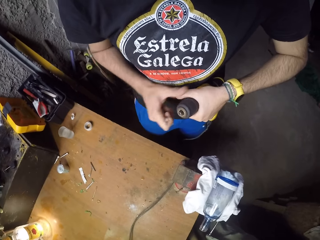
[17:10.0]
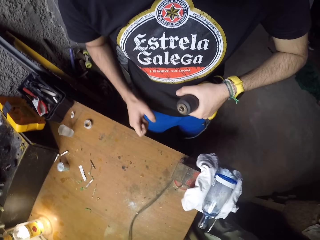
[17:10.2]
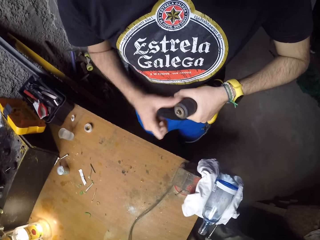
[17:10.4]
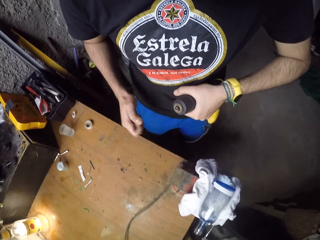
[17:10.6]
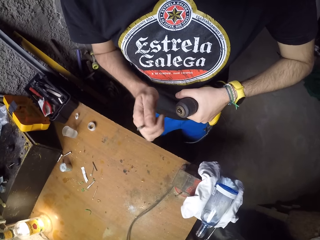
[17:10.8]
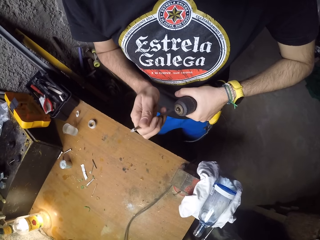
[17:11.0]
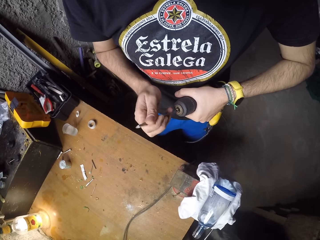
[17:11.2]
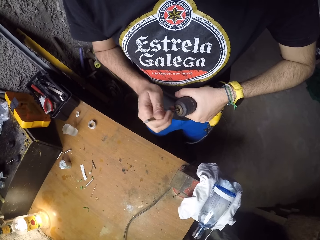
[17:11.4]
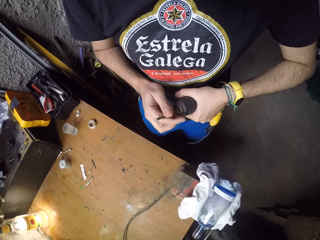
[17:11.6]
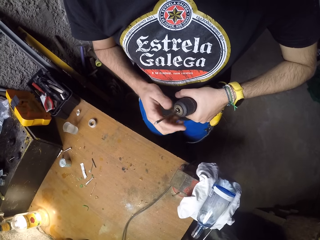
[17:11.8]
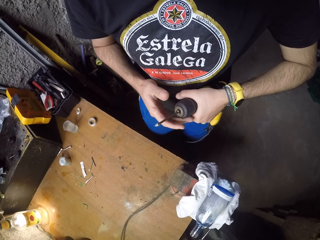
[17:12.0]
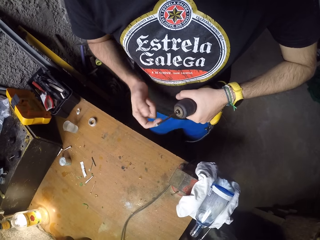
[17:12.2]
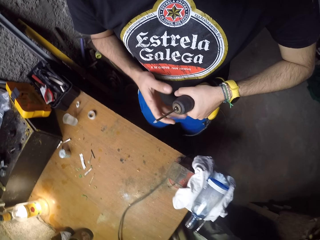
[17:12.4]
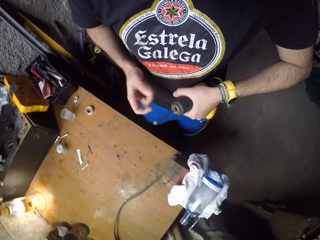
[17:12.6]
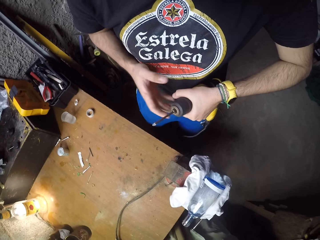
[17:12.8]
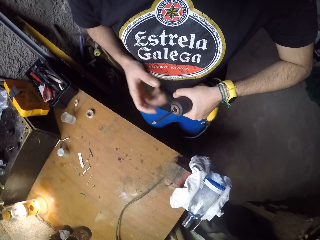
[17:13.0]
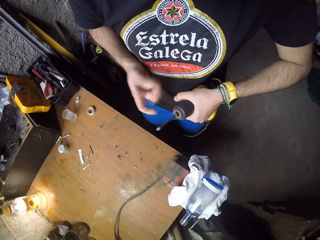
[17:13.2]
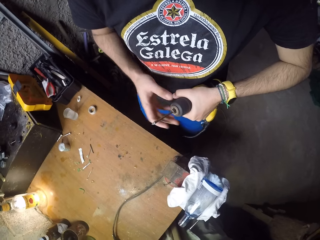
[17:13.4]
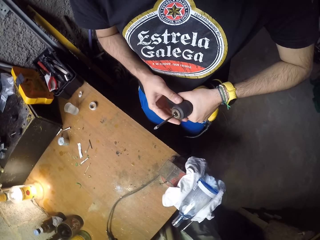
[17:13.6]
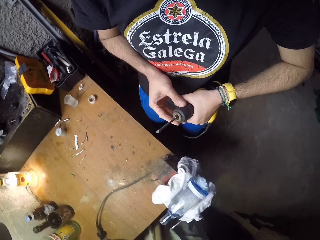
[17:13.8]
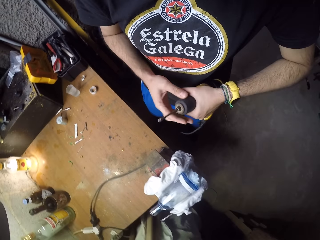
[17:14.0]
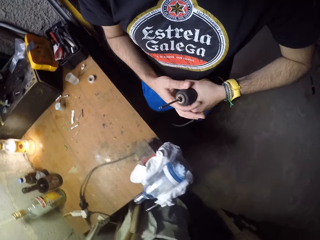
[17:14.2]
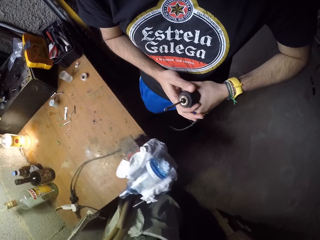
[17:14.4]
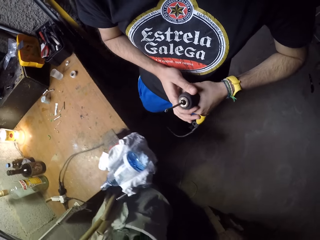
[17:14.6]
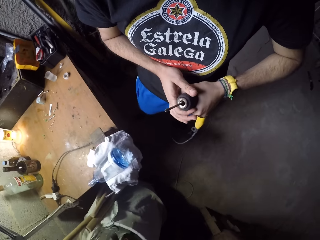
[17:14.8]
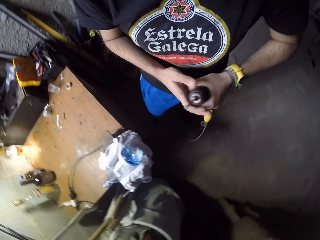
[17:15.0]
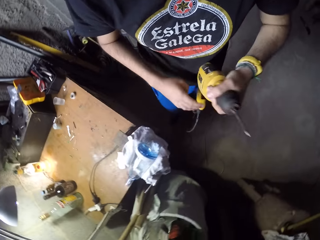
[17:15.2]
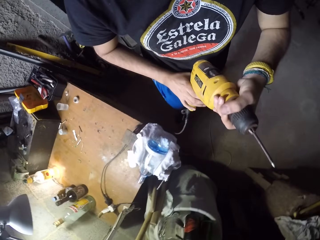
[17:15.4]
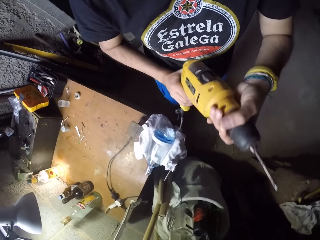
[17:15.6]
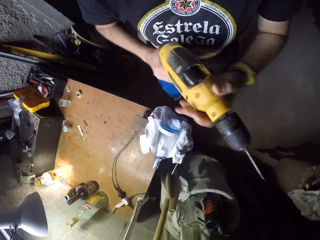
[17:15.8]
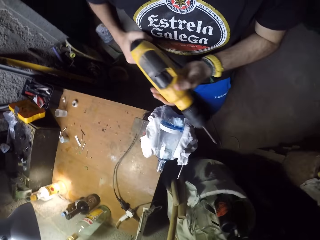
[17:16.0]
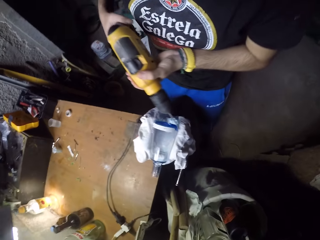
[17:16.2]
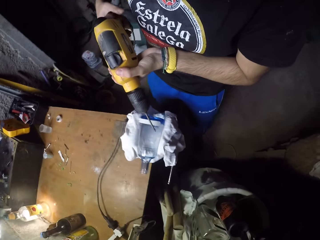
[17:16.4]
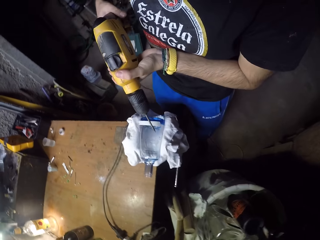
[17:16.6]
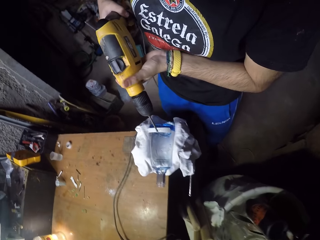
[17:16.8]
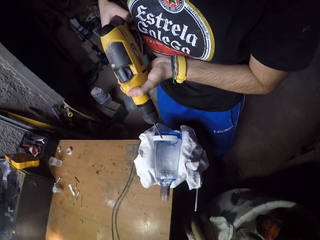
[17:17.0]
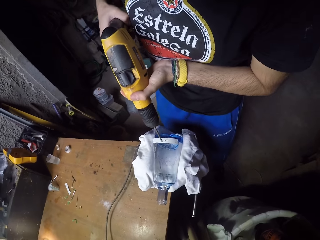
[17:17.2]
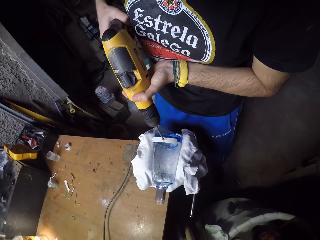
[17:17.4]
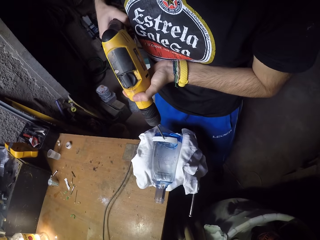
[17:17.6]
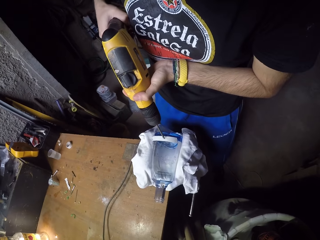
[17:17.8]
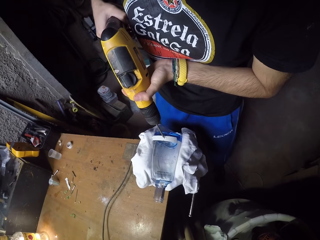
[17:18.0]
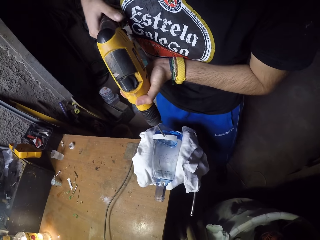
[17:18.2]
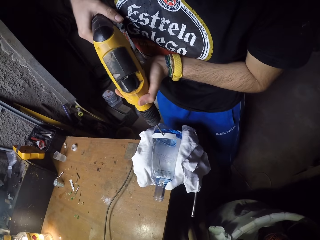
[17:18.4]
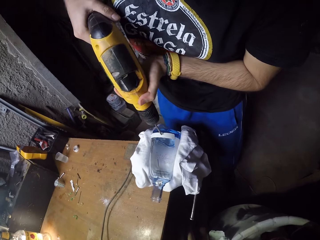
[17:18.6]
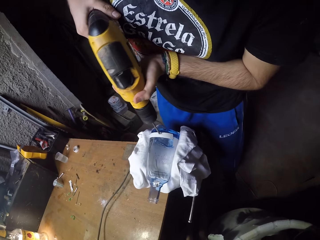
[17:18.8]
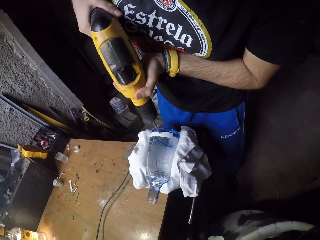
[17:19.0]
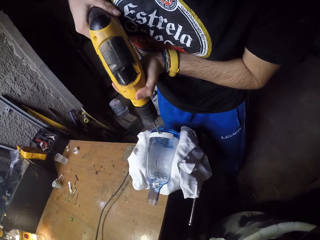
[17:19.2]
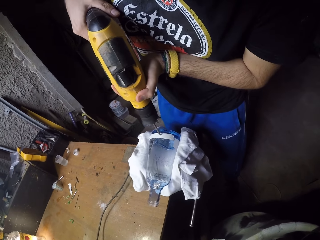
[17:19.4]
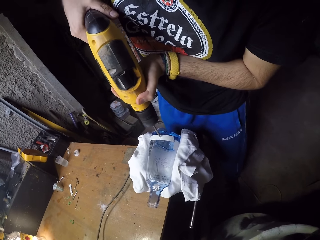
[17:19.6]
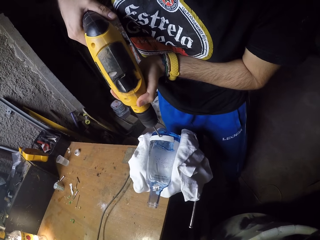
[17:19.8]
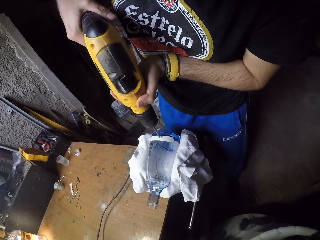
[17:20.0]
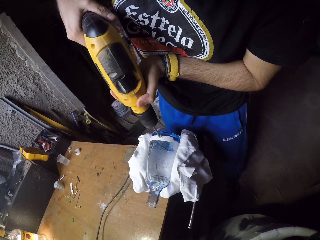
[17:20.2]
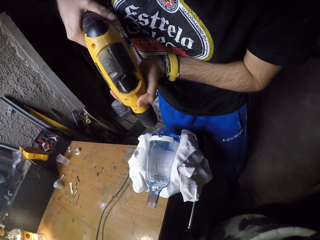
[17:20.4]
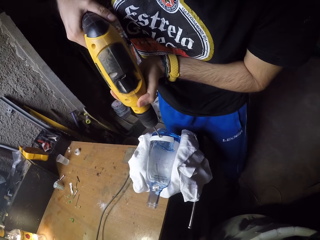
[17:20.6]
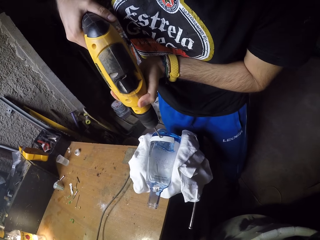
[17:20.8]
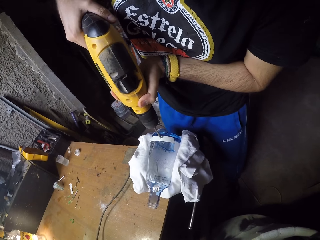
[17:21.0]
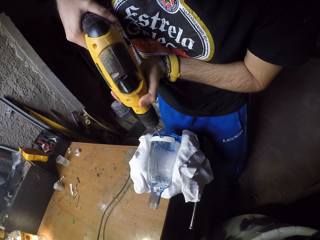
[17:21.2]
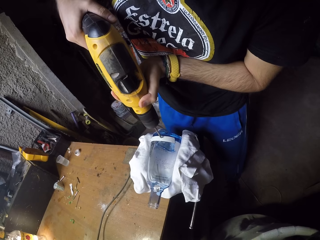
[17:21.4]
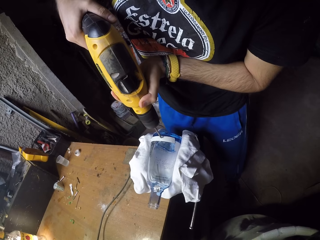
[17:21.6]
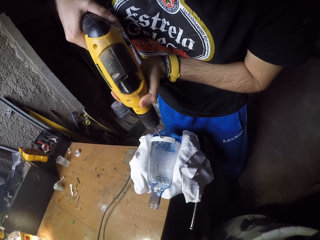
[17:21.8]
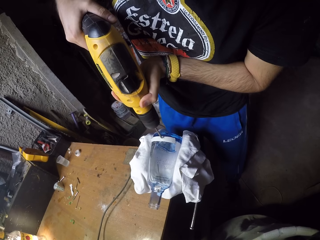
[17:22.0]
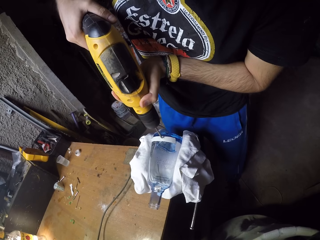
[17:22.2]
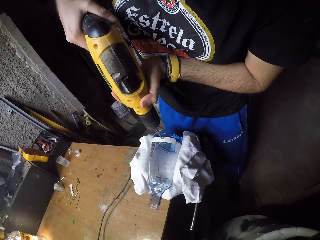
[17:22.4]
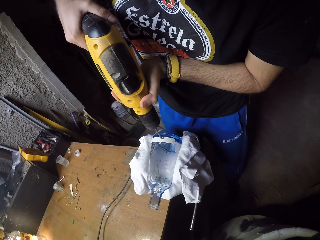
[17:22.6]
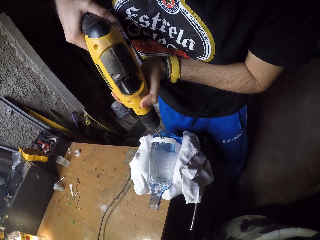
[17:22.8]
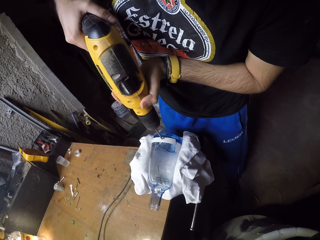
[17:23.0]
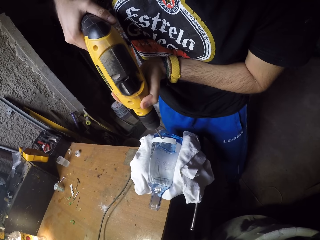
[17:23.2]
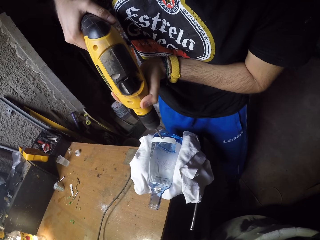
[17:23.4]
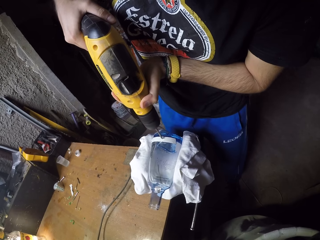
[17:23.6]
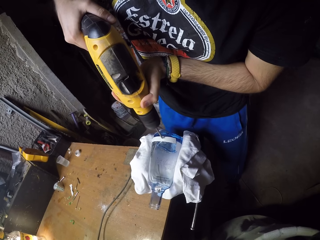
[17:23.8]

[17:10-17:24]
The camera wearer inserts the drill bit into the electric drill with his right hand. He screws the drill chuck on the electric drill with his right hand. He holds the electric drill with both hands. He drills the bottle with the electric drill using both hands.

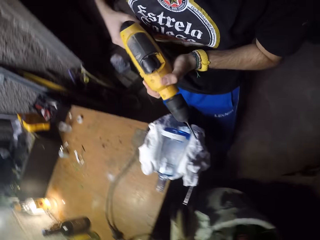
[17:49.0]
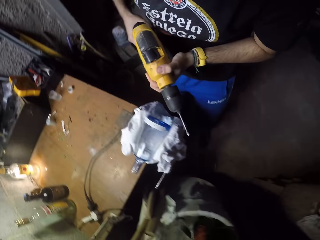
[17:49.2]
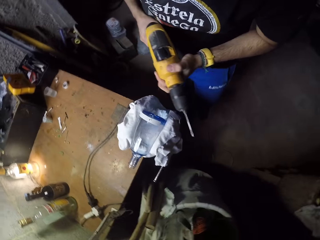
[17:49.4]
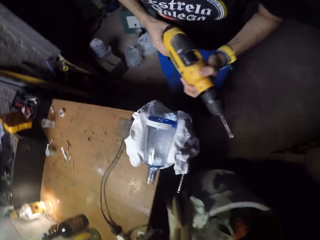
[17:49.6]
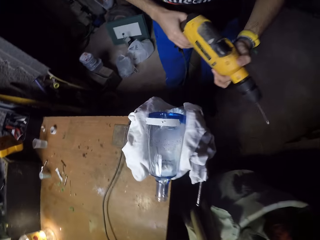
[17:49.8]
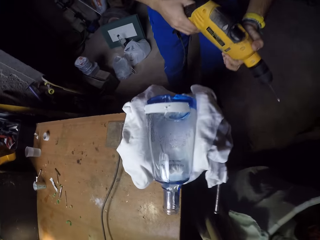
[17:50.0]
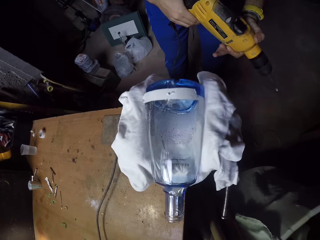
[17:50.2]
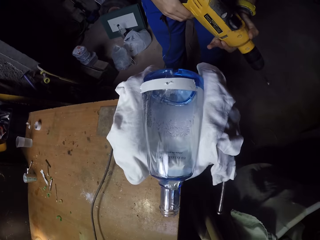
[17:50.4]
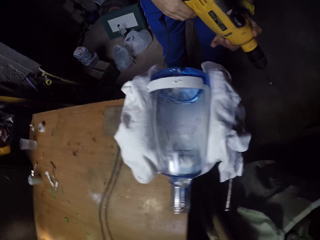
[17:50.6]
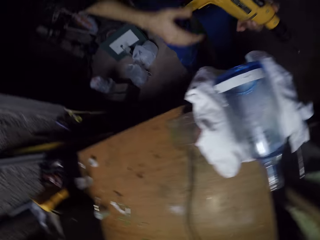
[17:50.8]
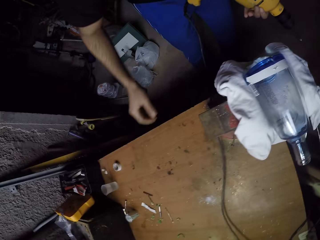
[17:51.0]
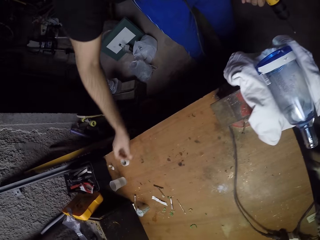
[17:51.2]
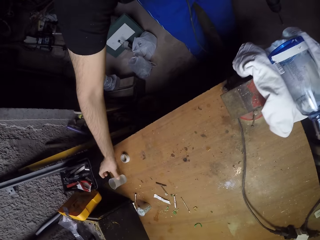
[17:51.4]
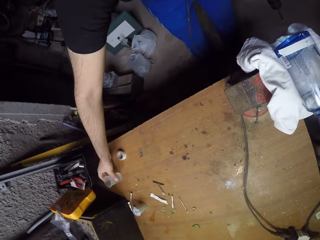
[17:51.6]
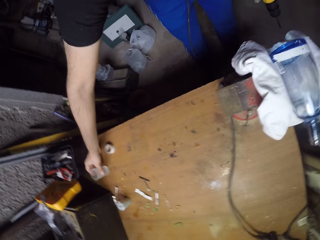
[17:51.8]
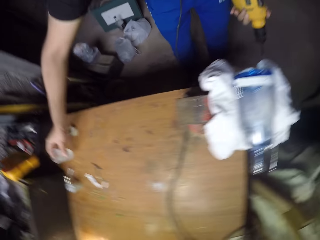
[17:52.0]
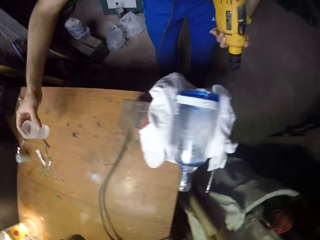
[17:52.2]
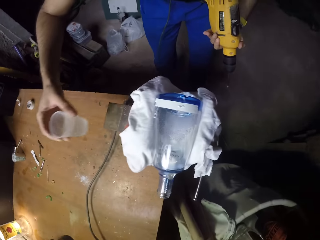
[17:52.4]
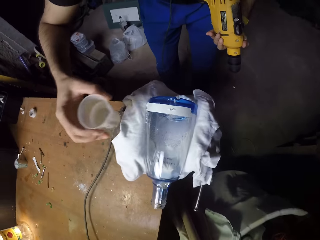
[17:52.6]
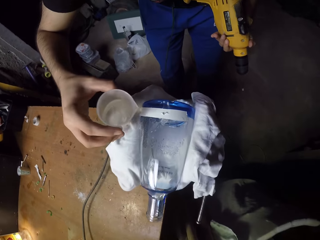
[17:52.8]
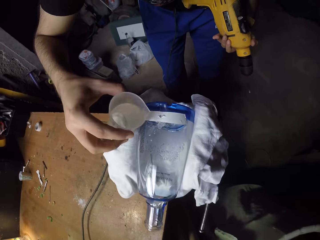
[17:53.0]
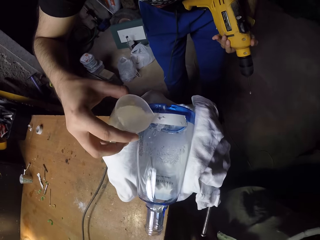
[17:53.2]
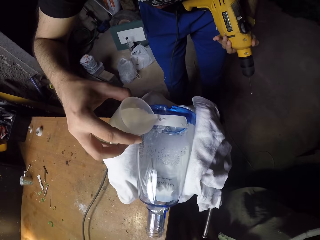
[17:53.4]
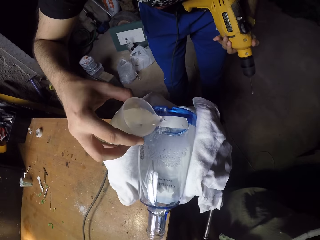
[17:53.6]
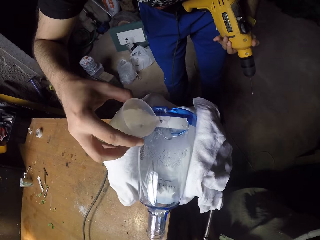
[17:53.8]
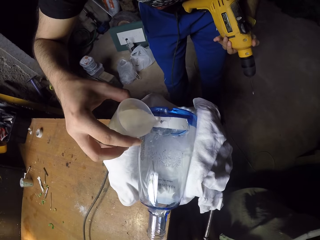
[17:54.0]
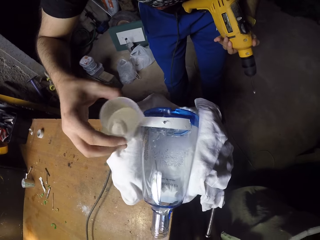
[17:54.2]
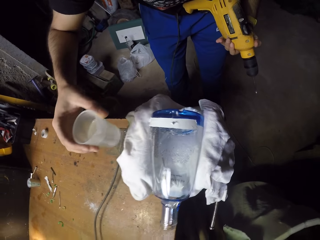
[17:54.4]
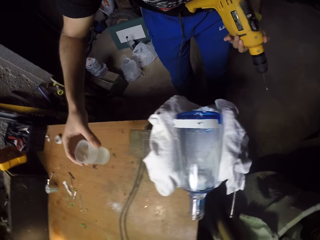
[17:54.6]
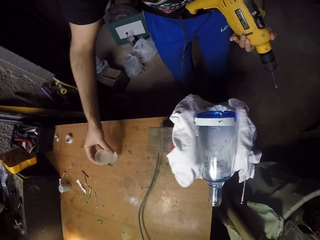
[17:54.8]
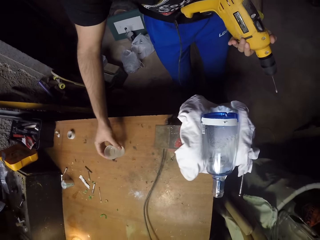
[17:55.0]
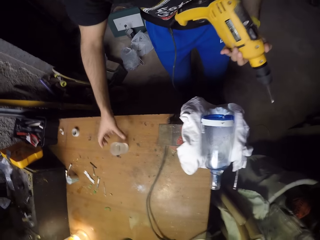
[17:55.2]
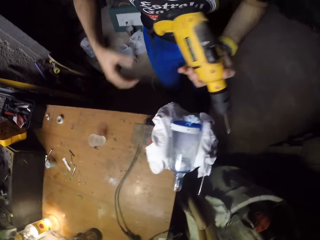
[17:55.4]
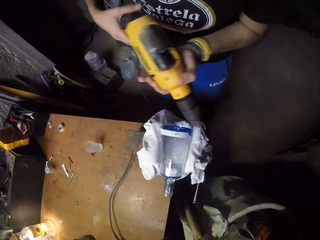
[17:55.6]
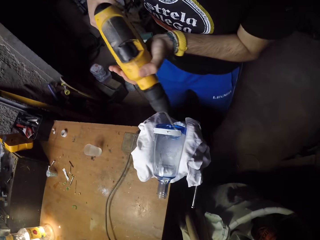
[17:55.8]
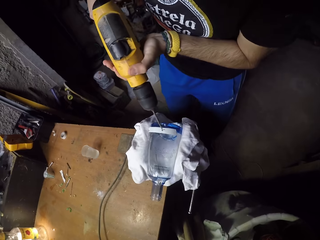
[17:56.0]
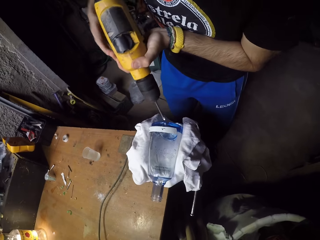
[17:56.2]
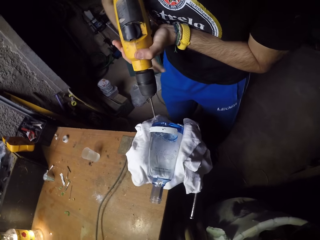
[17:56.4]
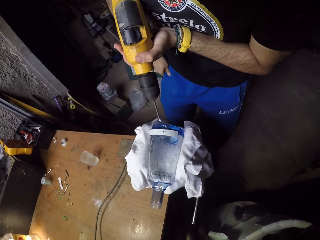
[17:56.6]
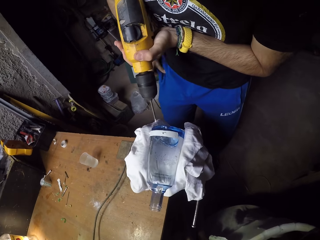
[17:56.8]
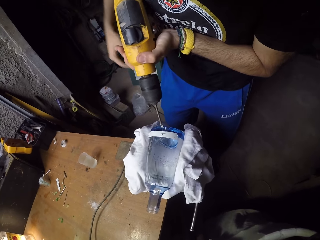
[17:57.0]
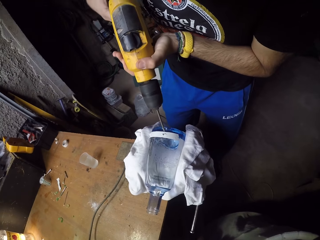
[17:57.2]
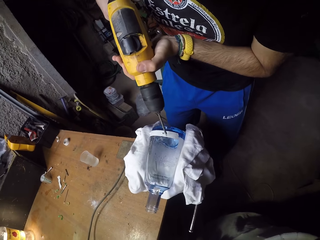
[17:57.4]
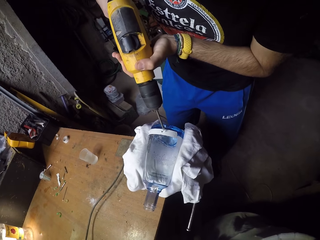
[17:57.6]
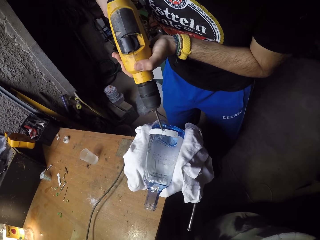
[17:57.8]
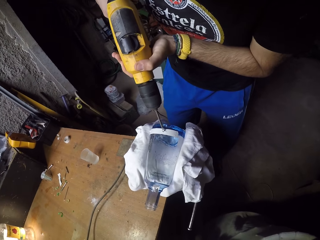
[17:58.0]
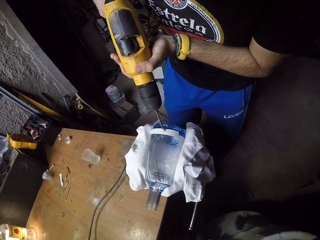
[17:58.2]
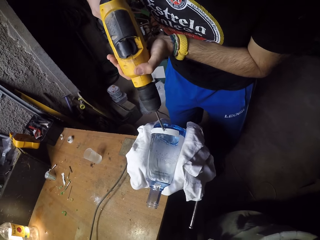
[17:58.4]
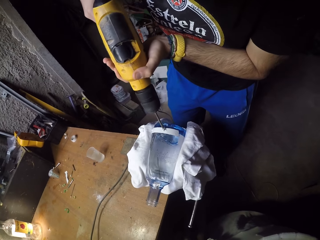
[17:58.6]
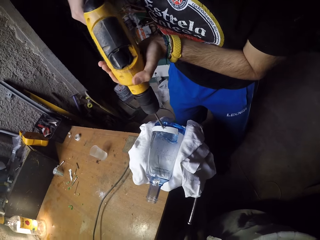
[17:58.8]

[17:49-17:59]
The camera wearer looks at the drill. He picks the plastic container of water from the table with his right hand. He pours water from the plastic container on the bottle with his right hand. He drops the plastic container on the table with his right hand. He holds the electric drill with both hands. He drills the bottle with the electric drill using both hands.
